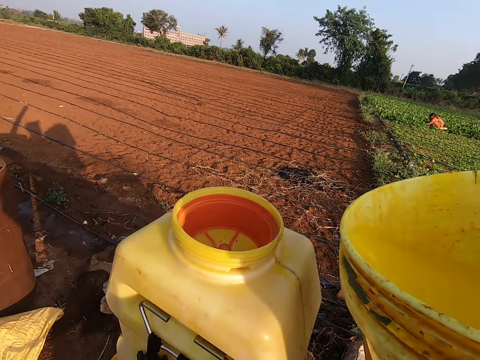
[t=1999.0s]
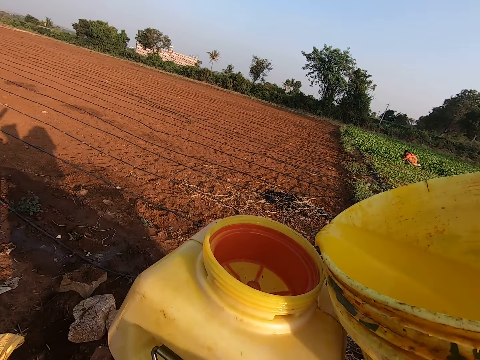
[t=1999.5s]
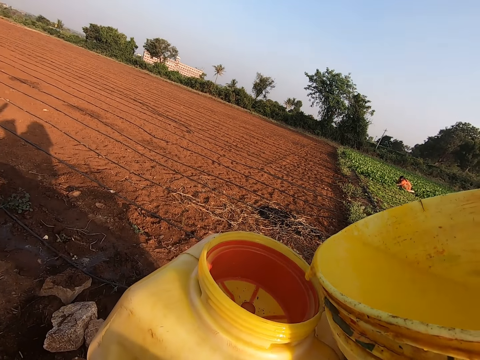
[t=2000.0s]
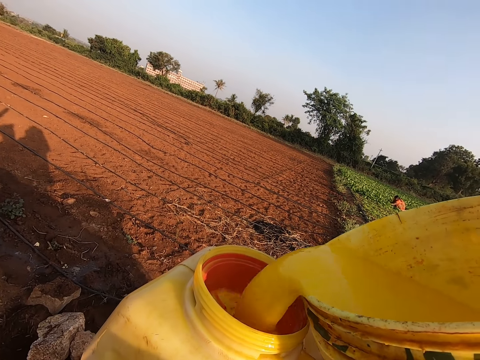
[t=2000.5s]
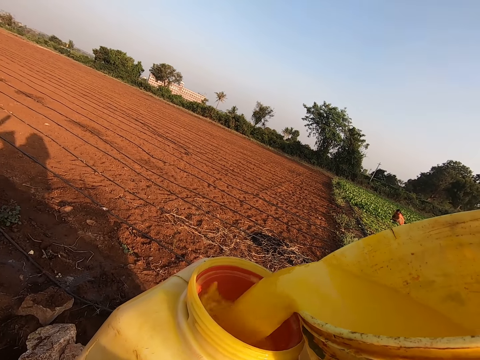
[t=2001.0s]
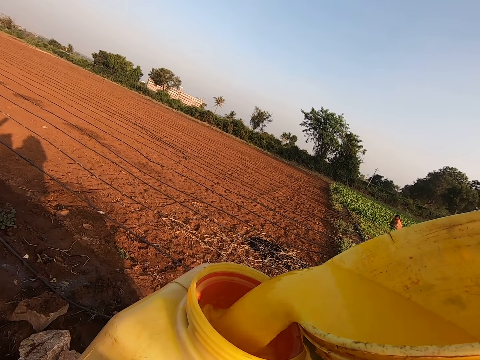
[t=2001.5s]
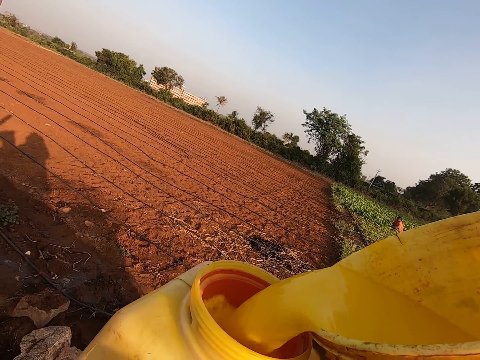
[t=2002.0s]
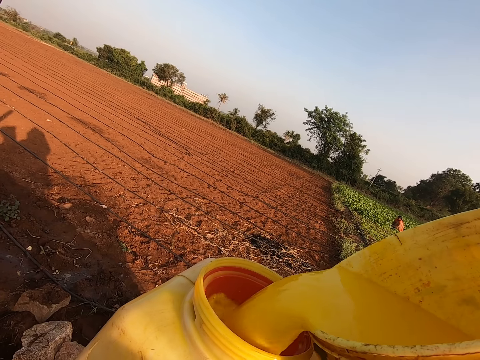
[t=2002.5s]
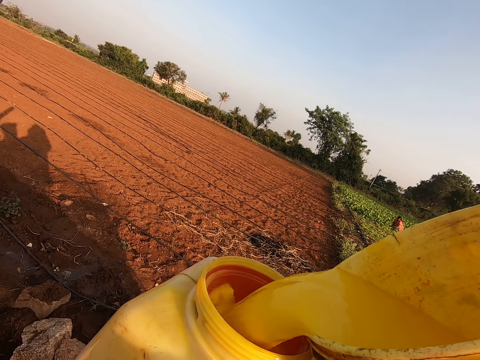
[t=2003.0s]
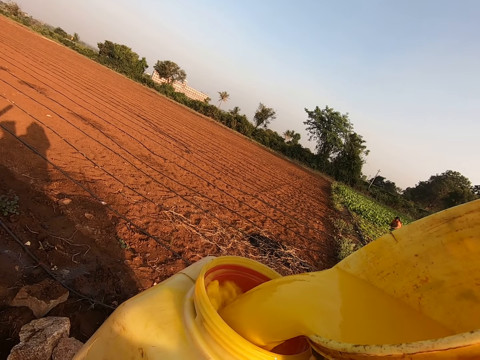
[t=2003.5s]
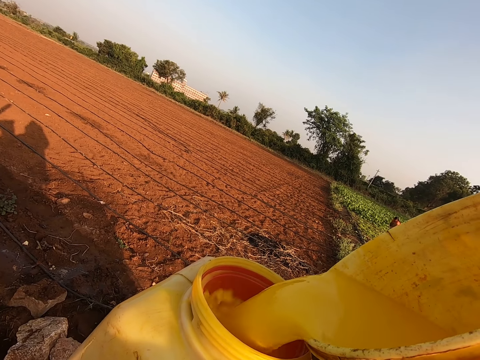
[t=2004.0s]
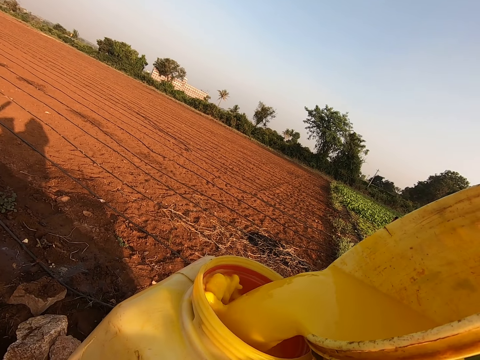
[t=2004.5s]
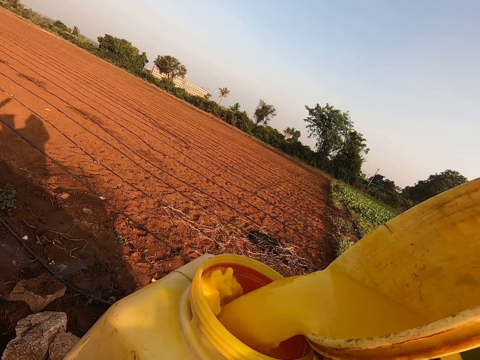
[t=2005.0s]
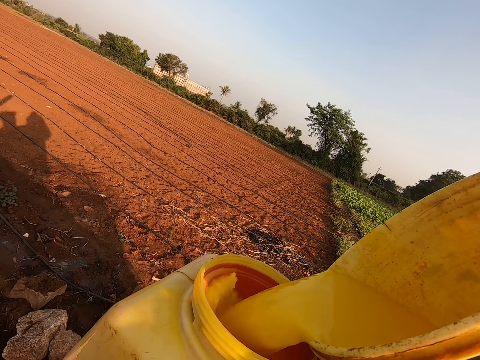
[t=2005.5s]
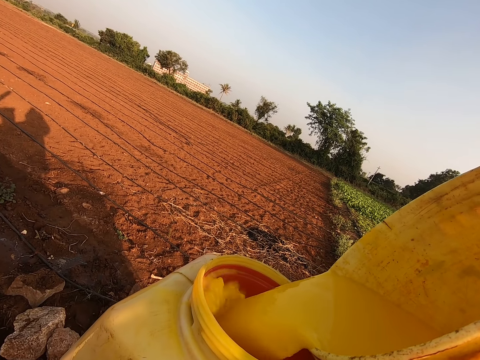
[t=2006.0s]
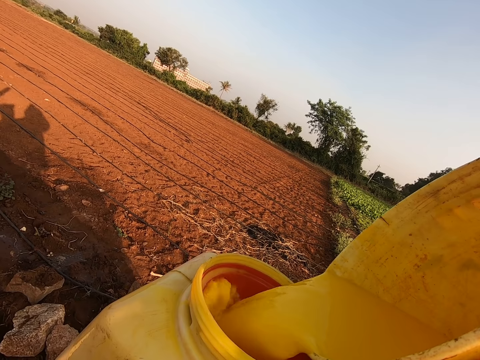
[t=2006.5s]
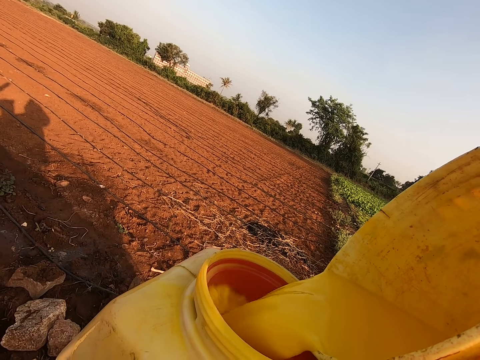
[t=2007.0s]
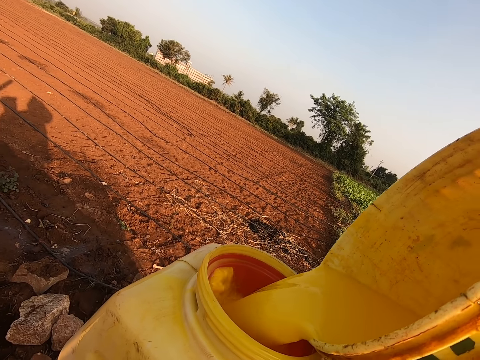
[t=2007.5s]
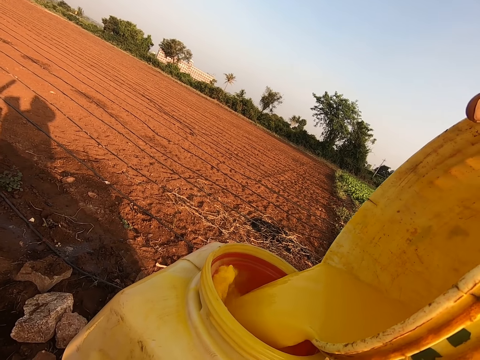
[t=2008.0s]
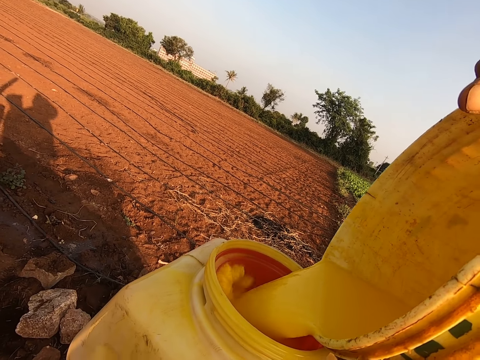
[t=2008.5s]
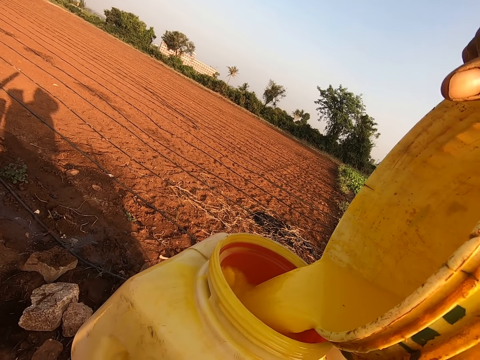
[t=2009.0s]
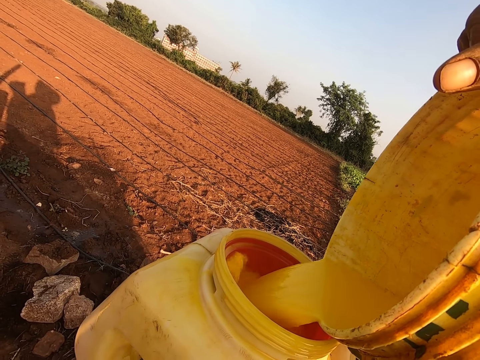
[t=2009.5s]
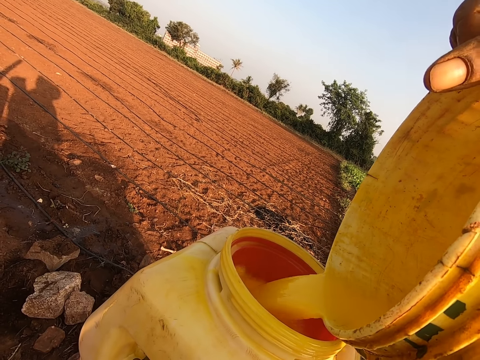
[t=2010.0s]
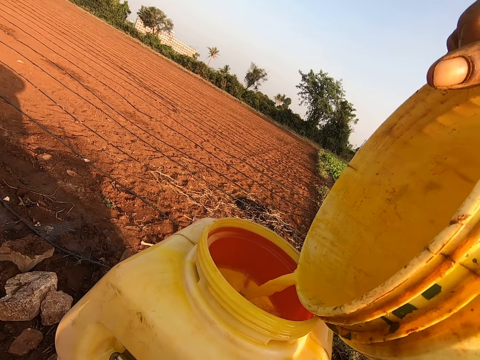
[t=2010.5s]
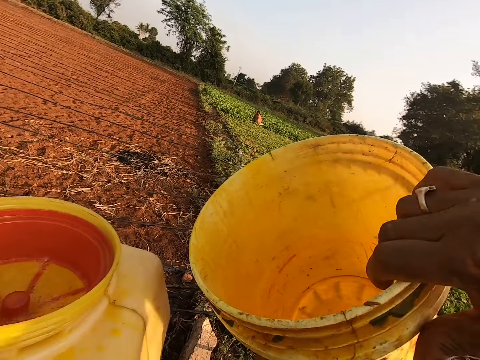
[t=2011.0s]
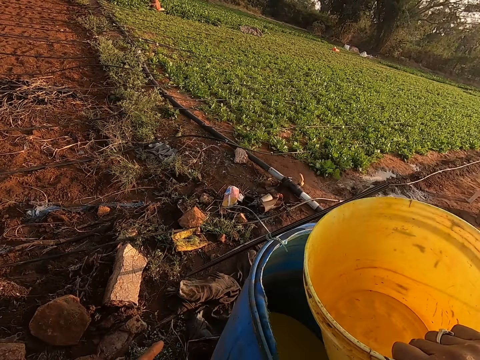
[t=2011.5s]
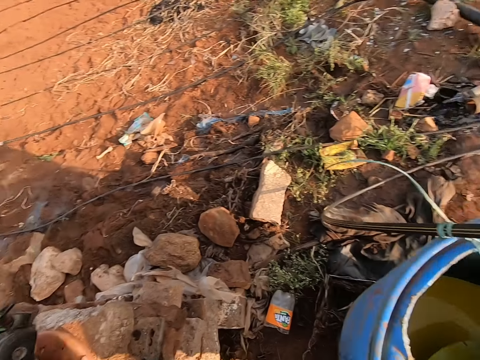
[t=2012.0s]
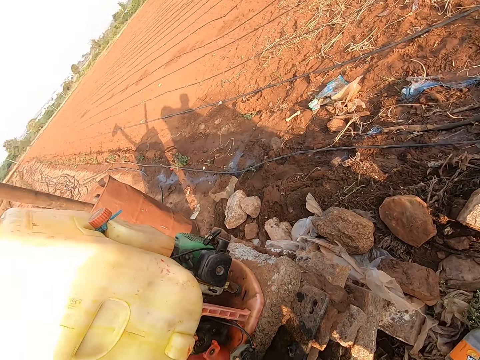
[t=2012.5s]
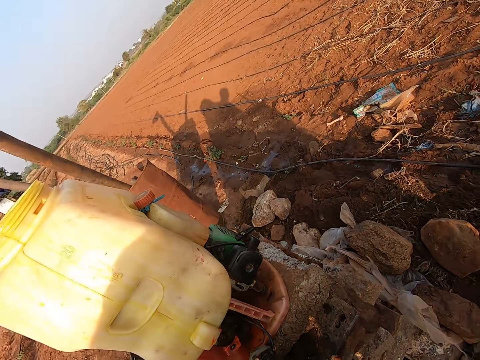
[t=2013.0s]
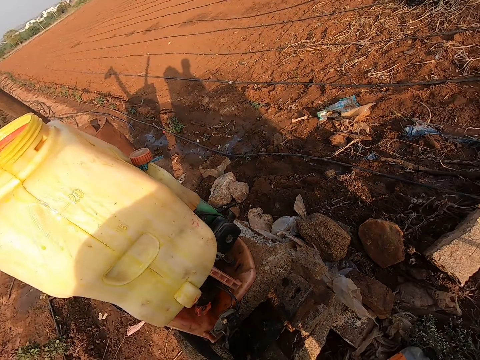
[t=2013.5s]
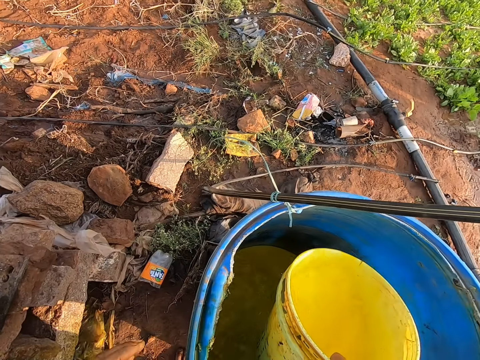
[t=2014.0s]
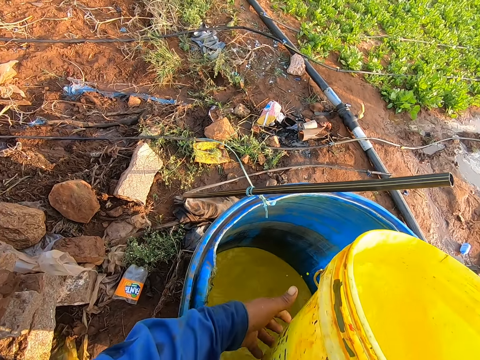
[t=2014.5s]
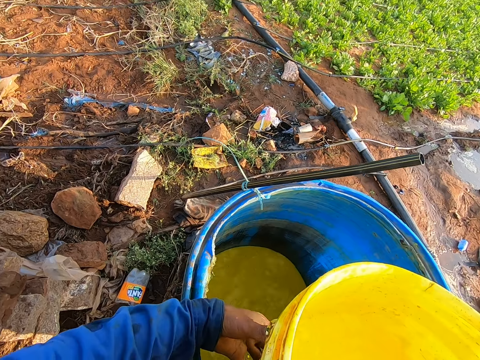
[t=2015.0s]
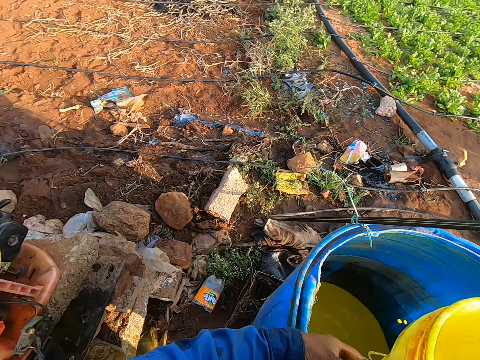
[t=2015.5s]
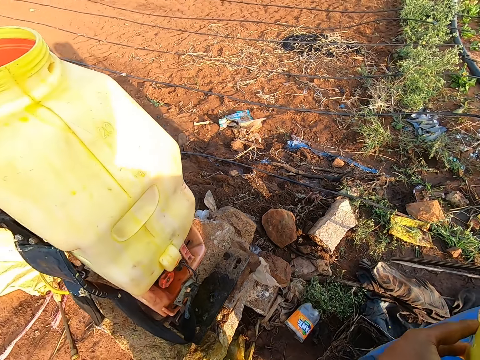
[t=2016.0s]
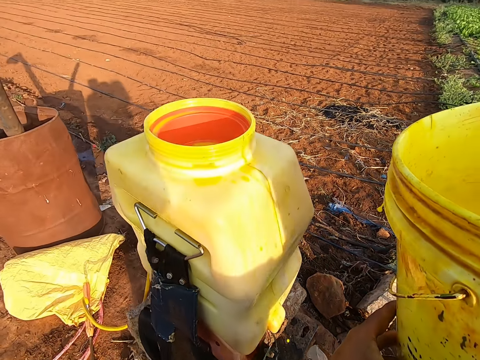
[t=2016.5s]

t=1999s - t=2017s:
The camera wearer pours the insecticide from the plastic bowl into the knapsack sprayer's tank with his right hand. He places the plastic bowl in the drum with his right hand. He picks a handful of insecticide from the drum with the plastic bowl in his right hand. He places his left hand on the plastic bowl in his right hand.

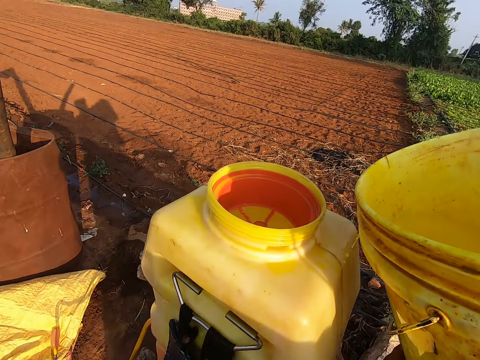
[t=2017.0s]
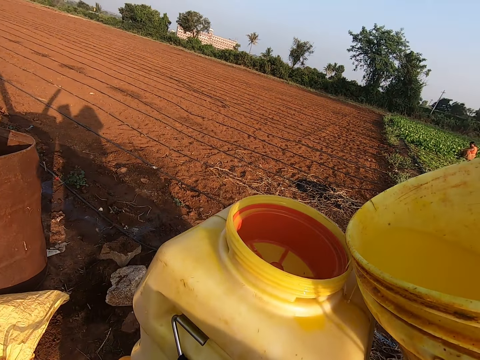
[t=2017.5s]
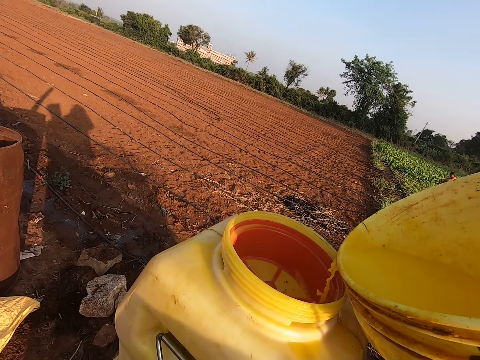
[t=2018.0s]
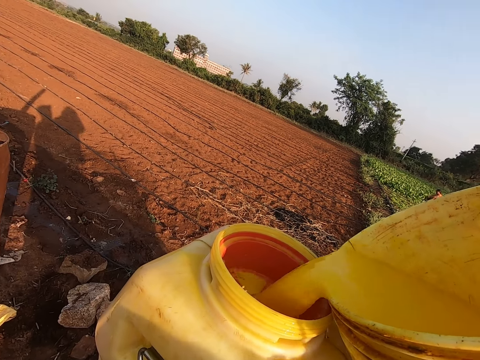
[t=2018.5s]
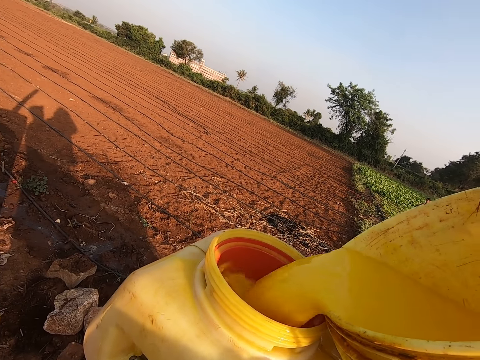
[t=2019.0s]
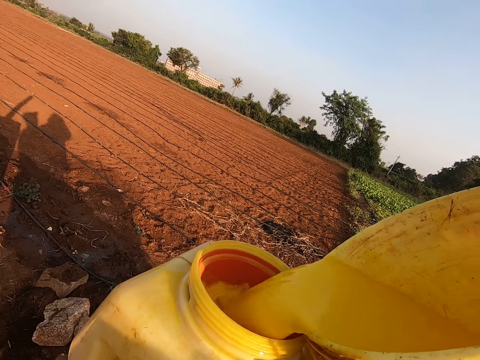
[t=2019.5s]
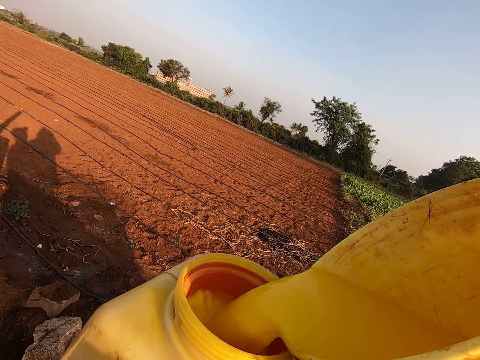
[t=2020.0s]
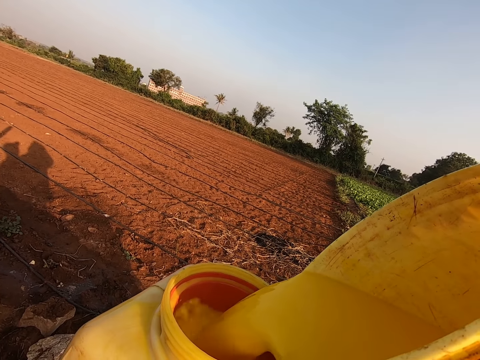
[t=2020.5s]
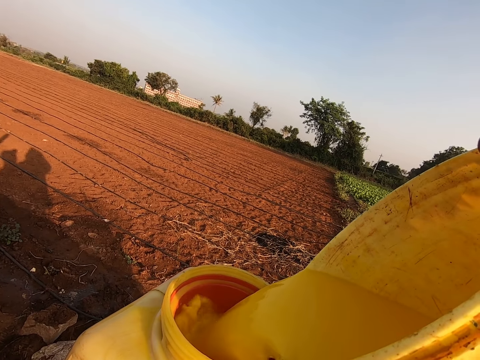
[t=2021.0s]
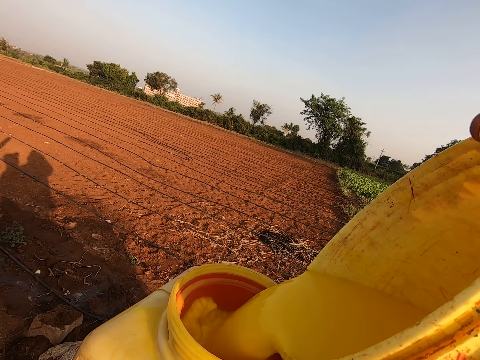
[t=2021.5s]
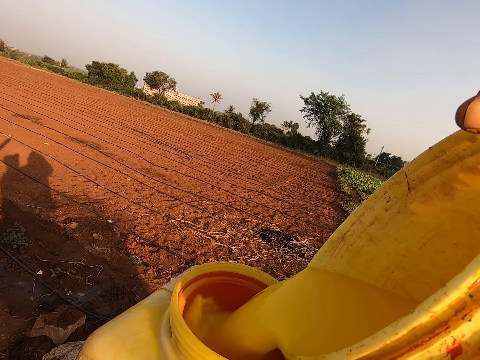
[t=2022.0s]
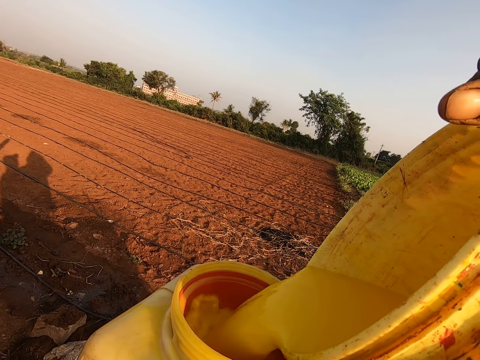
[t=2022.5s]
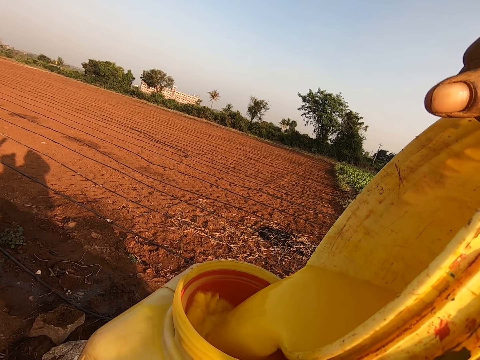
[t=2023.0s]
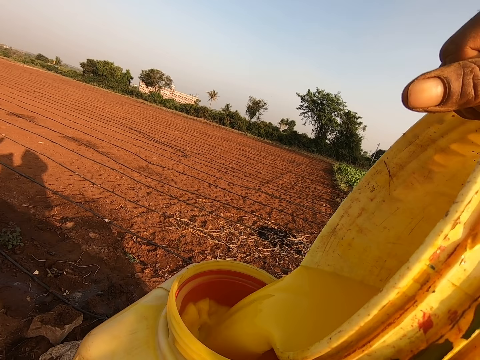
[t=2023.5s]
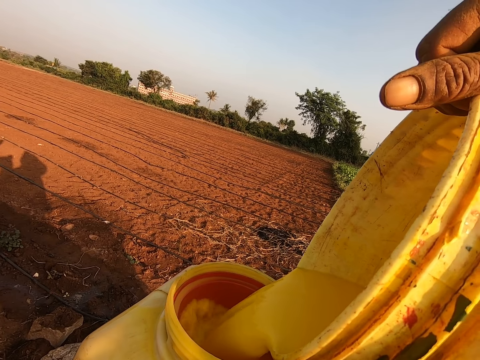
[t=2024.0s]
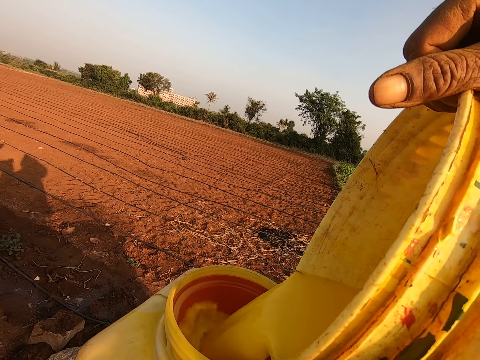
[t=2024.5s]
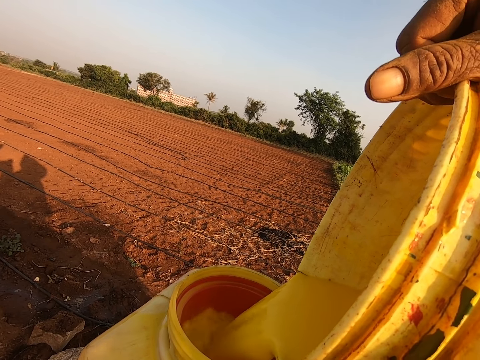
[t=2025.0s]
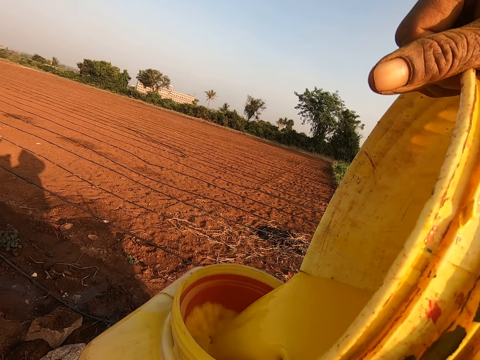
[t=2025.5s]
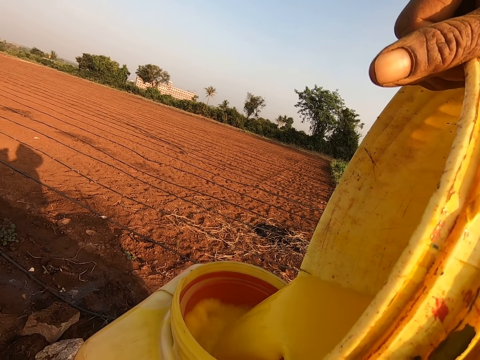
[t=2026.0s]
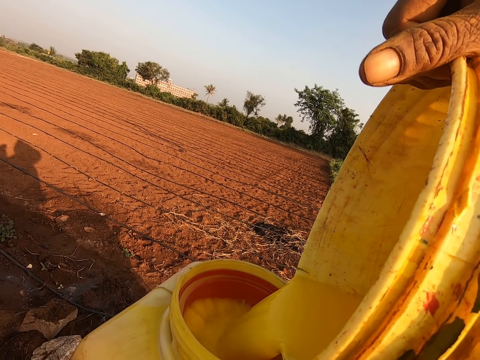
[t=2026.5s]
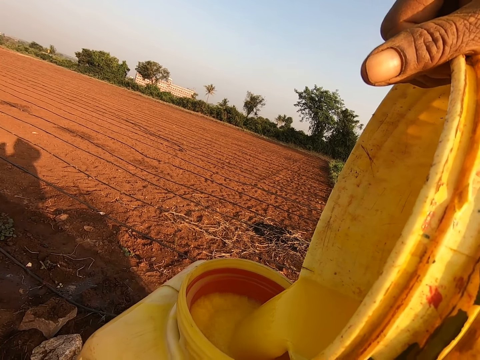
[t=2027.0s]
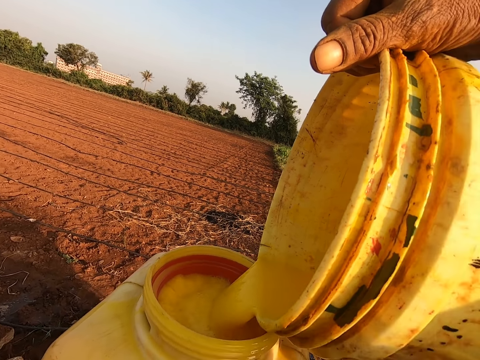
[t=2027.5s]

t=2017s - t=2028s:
The camera wearer pours the insecticide from the plastic bowl into the knapsack sprayer's tank with his right hand.
